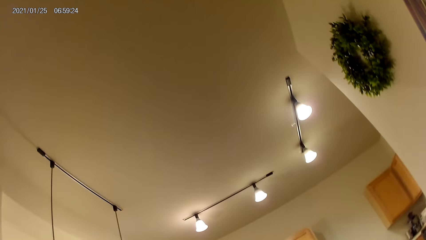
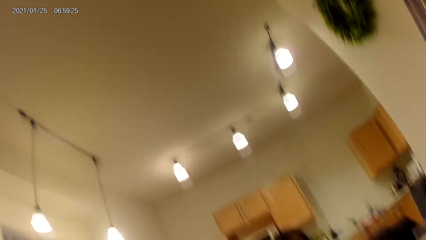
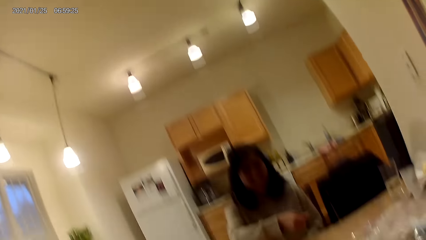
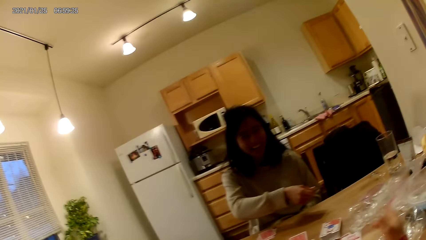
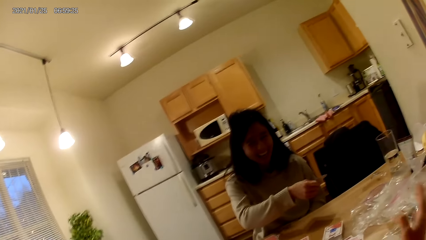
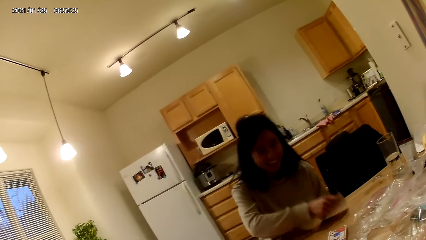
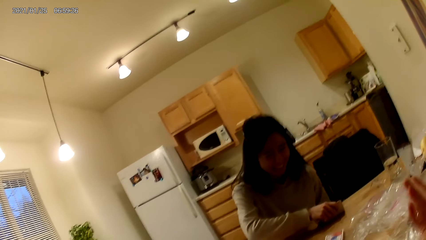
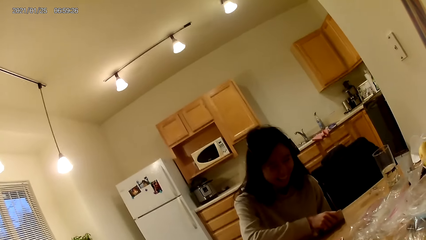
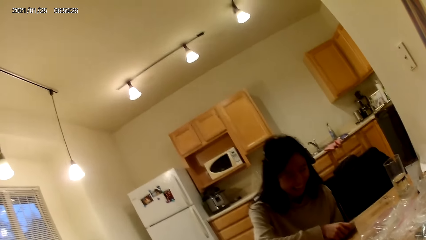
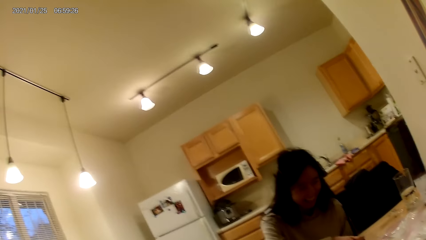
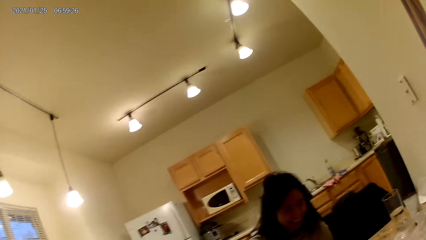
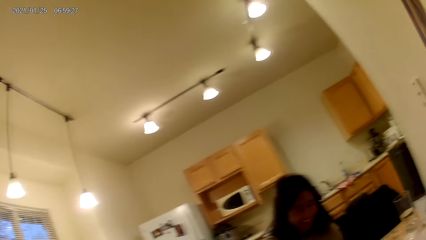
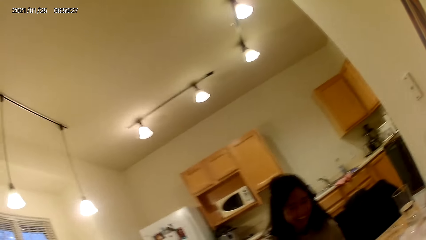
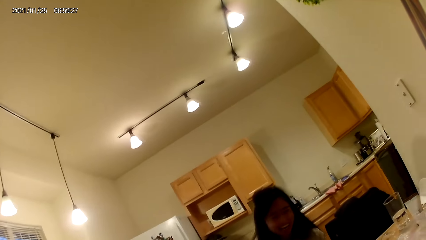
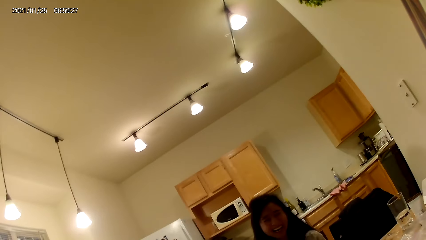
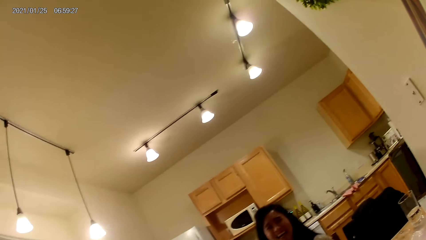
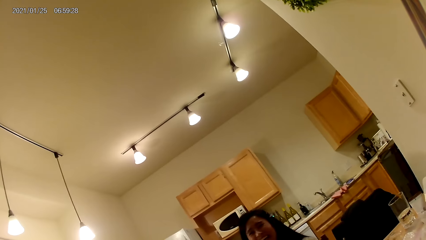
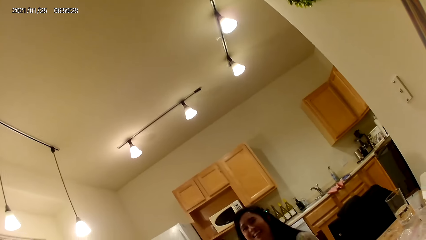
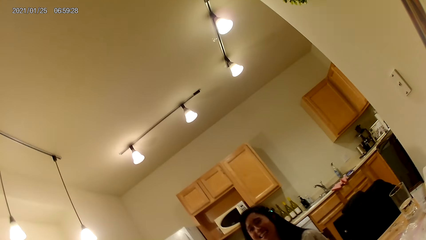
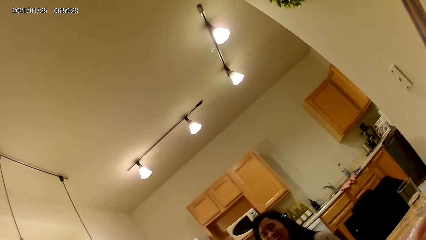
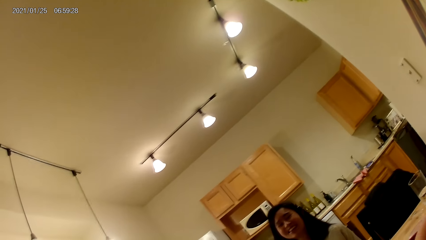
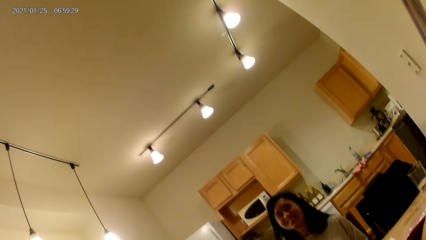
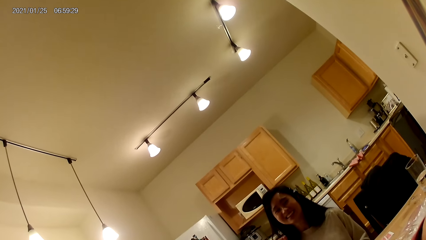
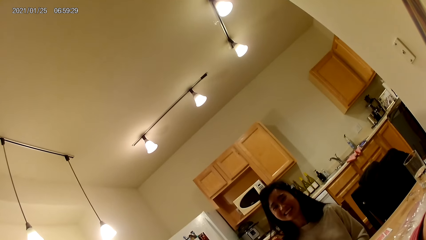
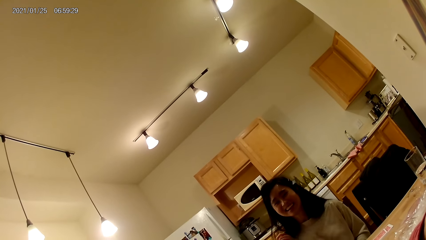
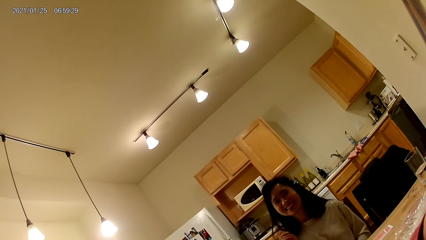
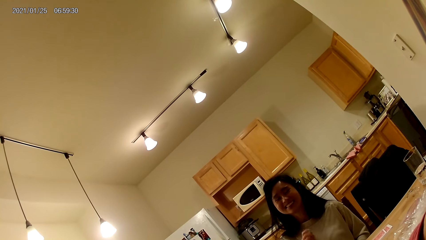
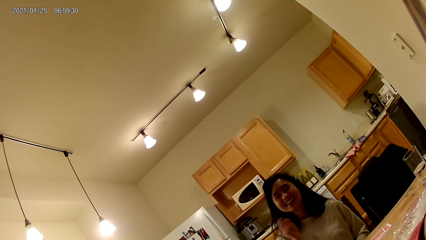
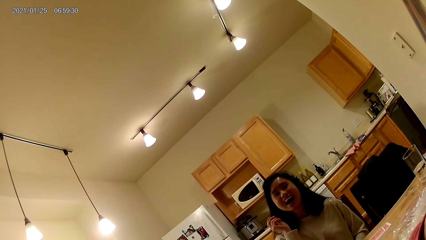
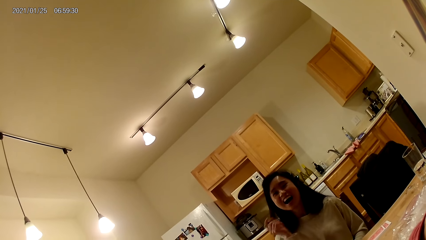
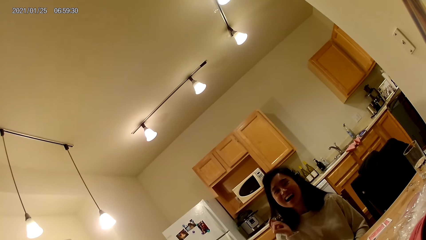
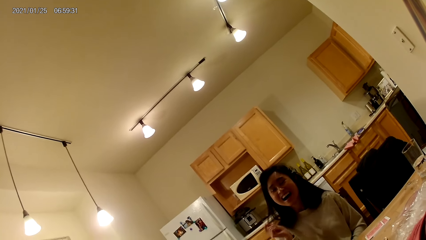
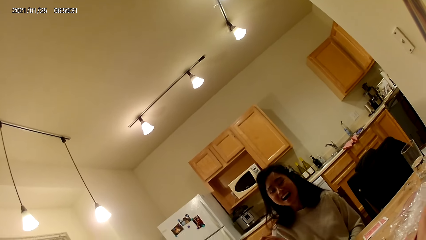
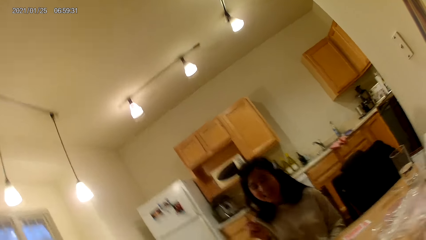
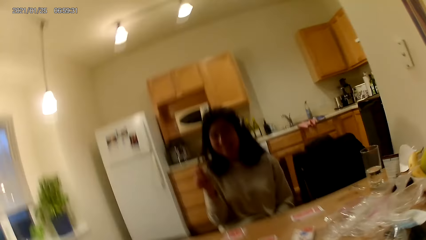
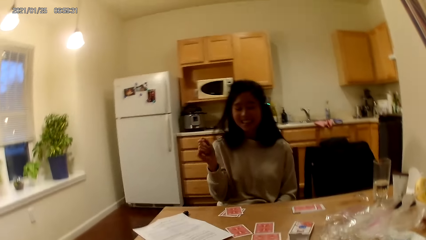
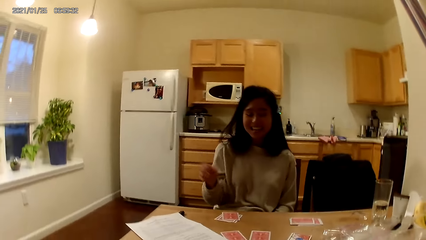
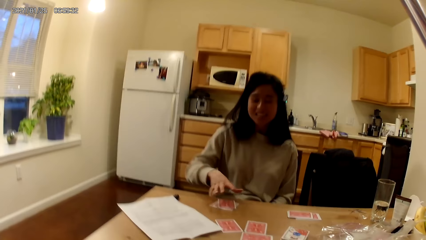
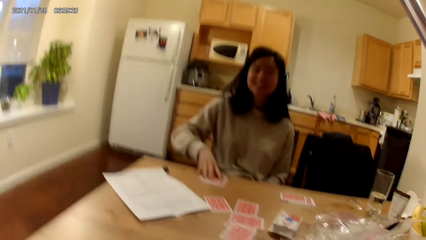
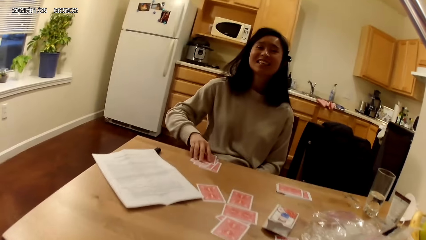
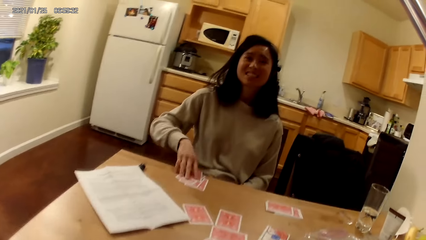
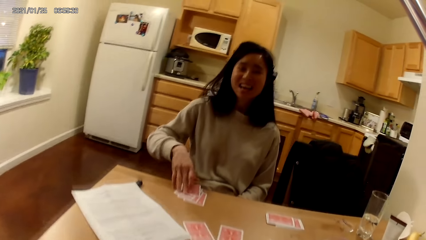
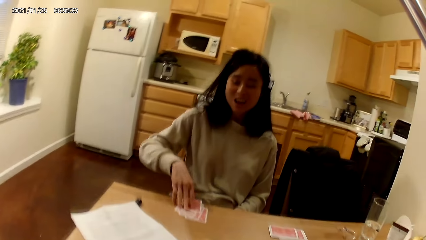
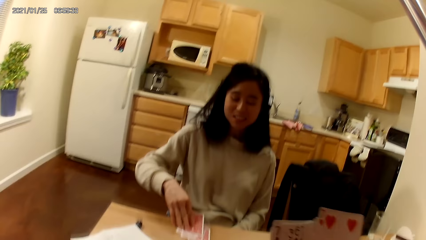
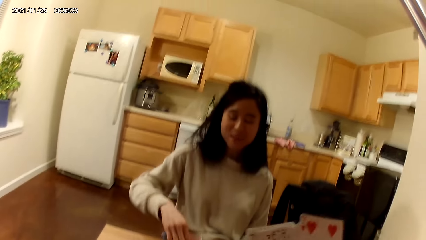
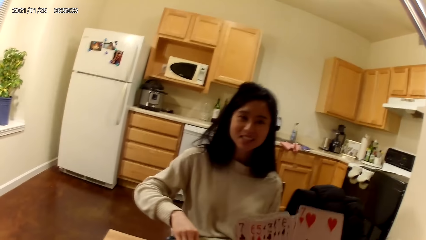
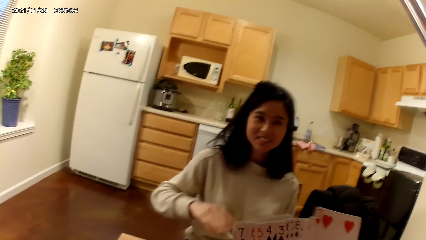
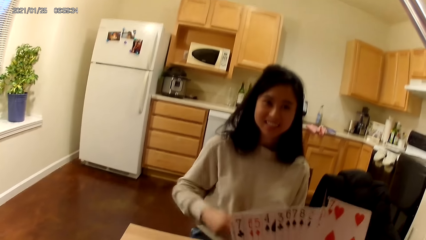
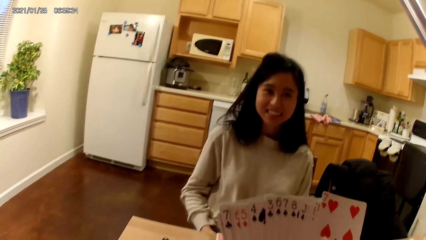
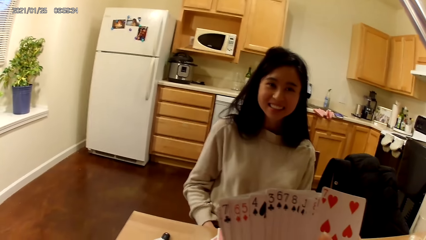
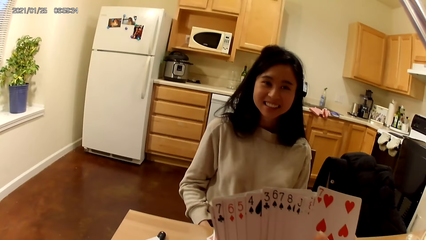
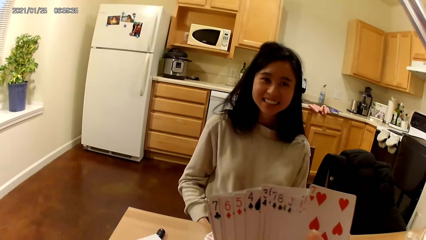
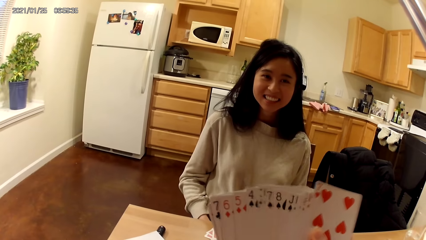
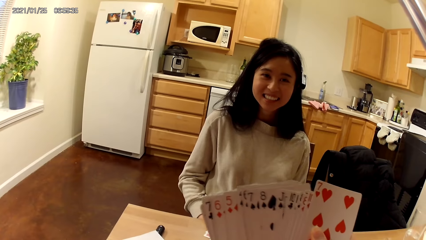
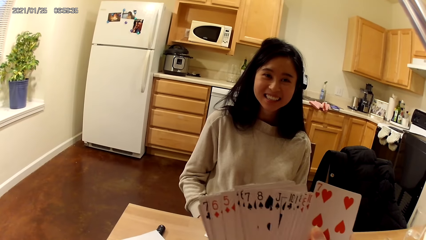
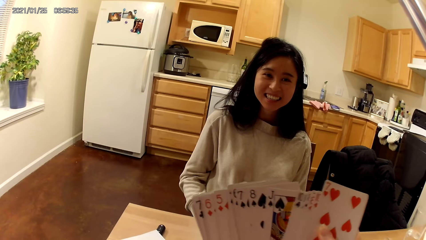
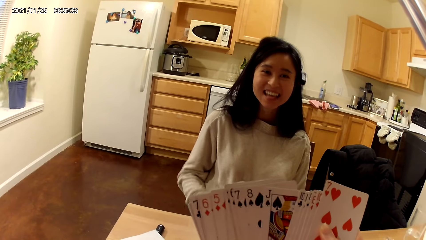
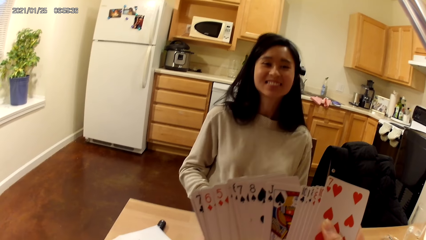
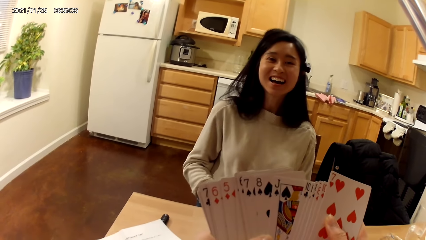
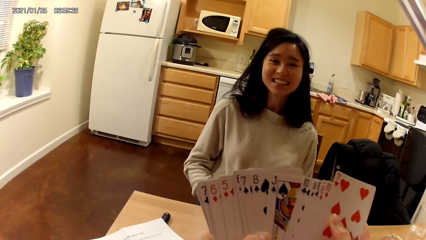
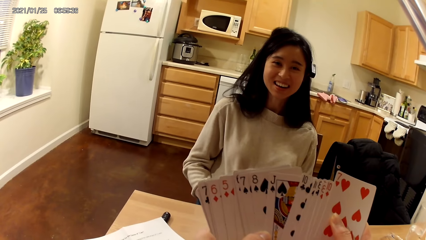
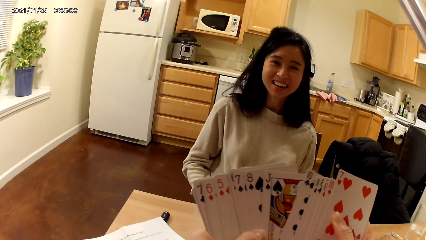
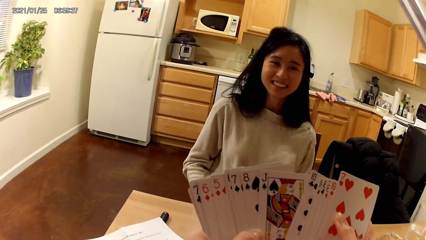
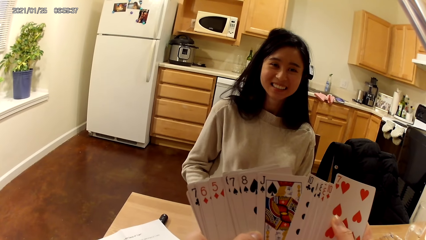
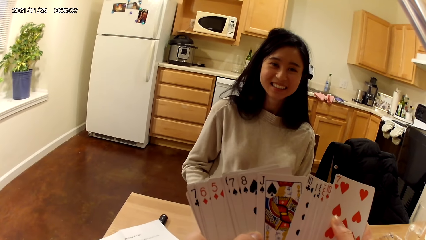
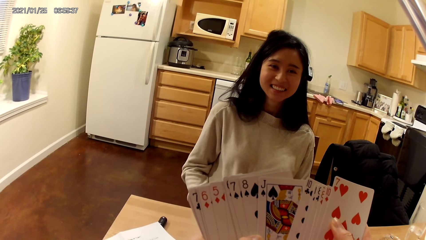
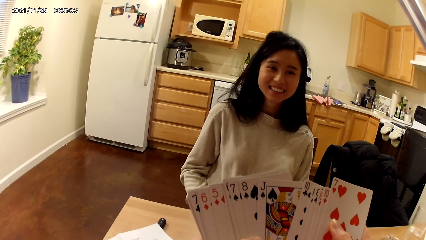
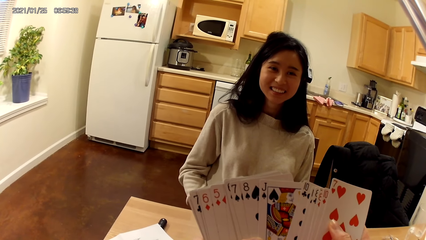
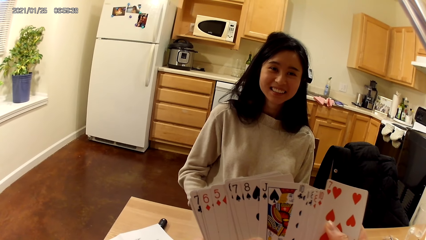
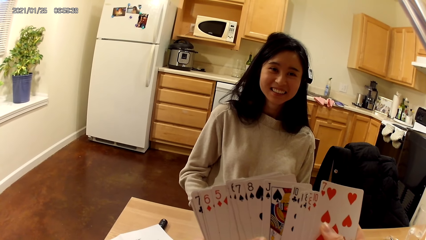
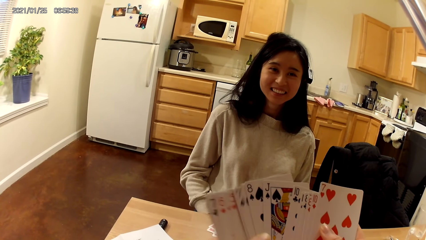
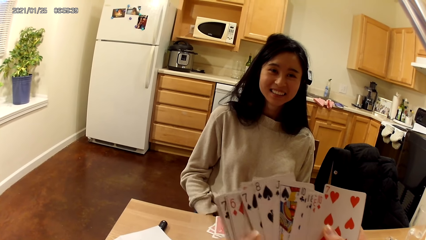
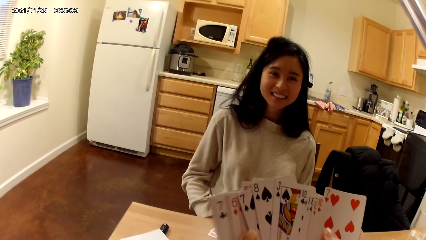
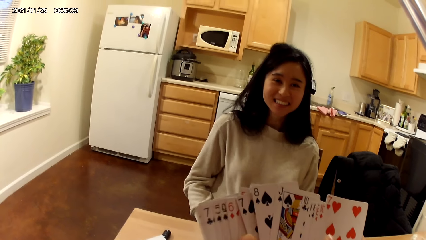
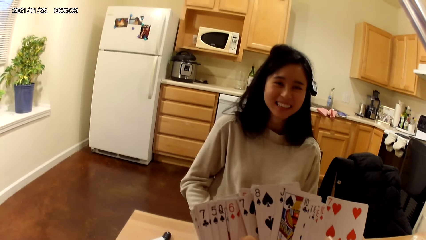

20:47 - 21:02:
The woman places her right hand on the dining table. The woman holds cards on the table. The woman picks another card from the dining table. The camera wearer shuffles the cards in her hands.
